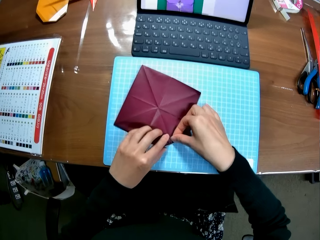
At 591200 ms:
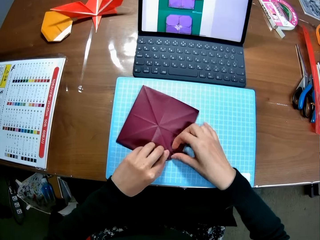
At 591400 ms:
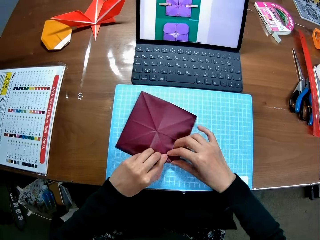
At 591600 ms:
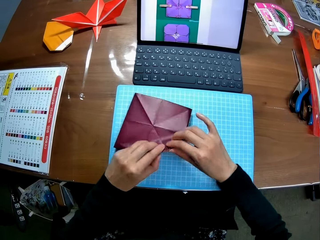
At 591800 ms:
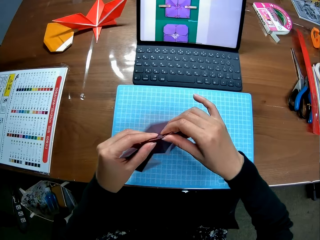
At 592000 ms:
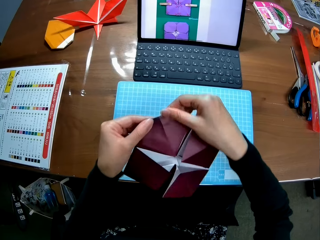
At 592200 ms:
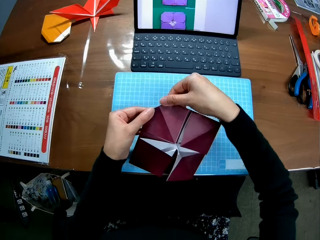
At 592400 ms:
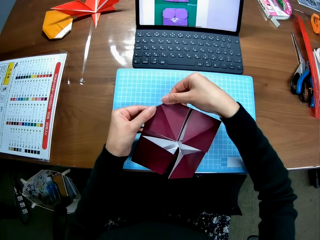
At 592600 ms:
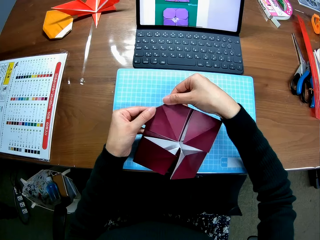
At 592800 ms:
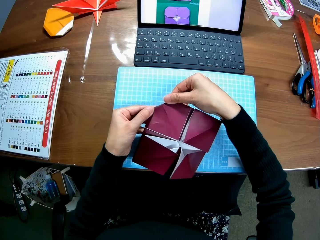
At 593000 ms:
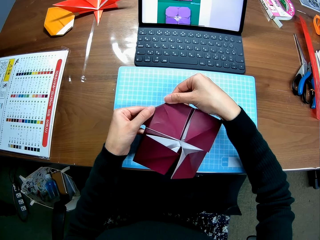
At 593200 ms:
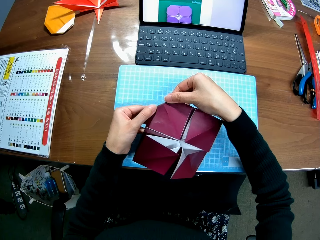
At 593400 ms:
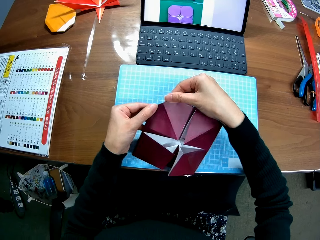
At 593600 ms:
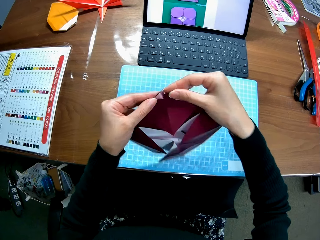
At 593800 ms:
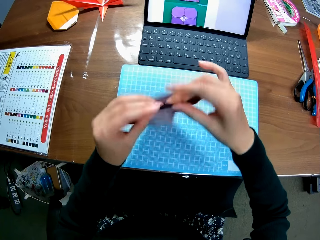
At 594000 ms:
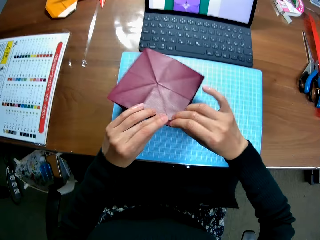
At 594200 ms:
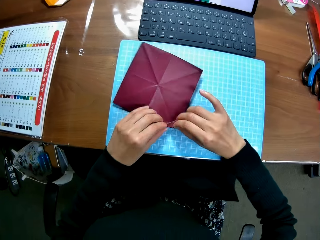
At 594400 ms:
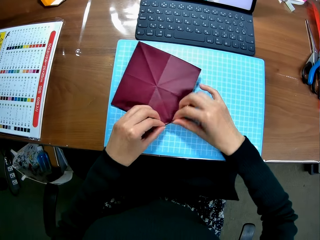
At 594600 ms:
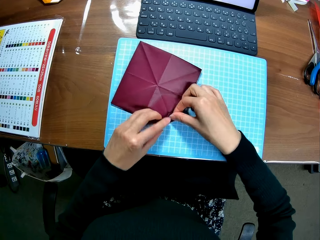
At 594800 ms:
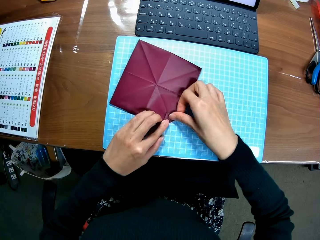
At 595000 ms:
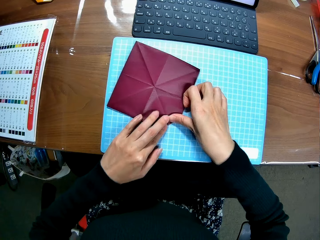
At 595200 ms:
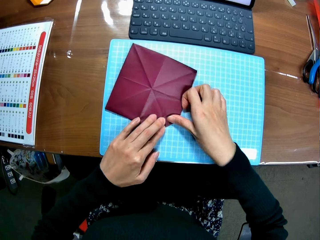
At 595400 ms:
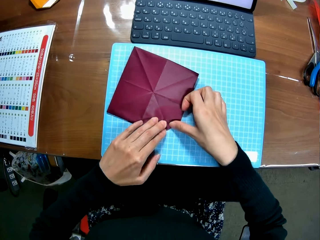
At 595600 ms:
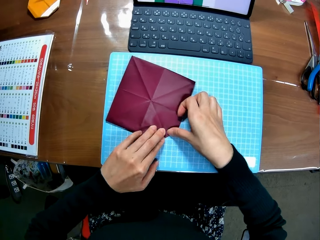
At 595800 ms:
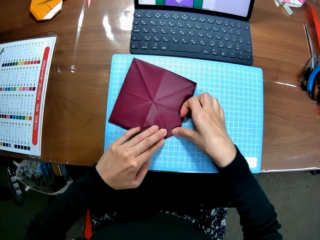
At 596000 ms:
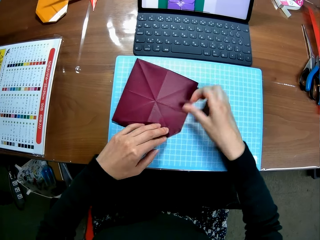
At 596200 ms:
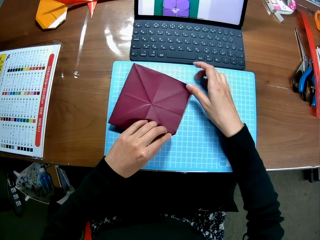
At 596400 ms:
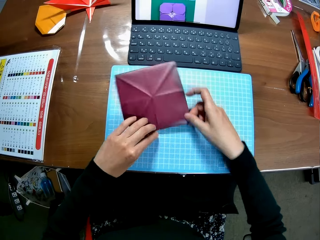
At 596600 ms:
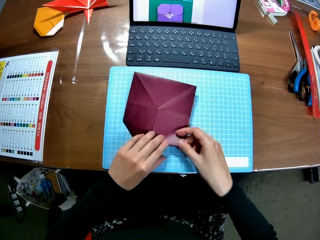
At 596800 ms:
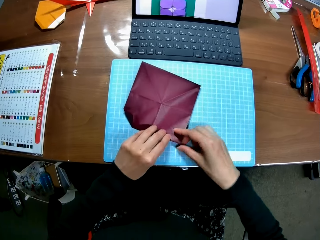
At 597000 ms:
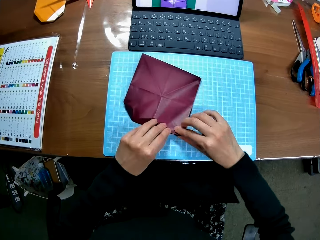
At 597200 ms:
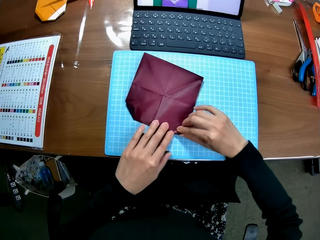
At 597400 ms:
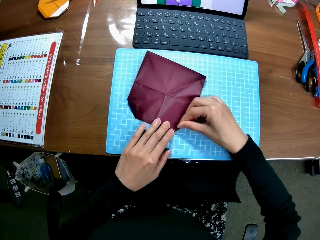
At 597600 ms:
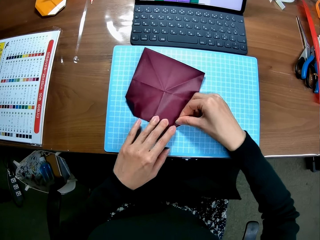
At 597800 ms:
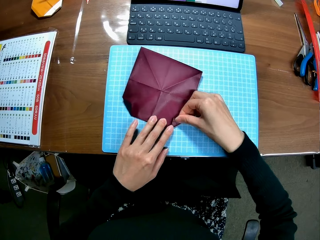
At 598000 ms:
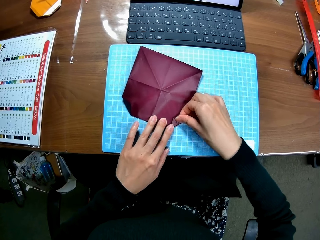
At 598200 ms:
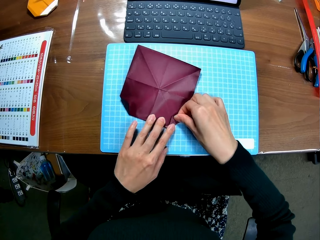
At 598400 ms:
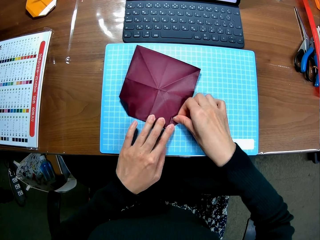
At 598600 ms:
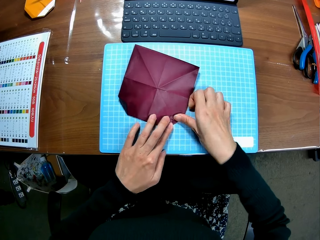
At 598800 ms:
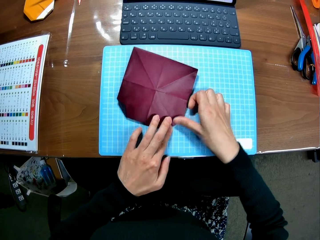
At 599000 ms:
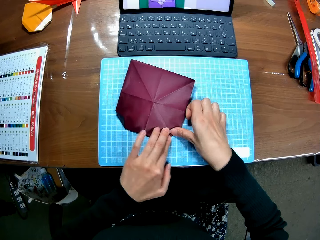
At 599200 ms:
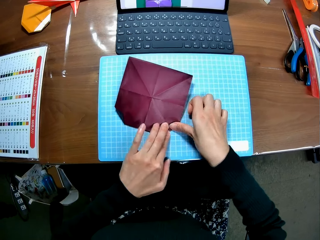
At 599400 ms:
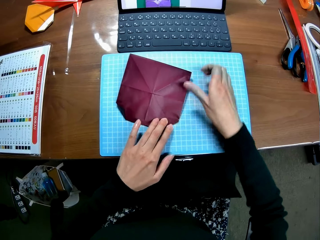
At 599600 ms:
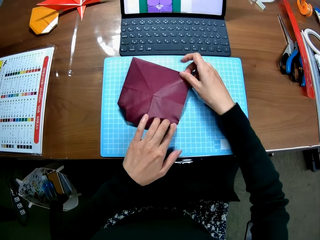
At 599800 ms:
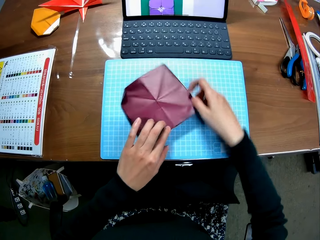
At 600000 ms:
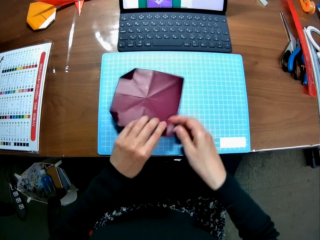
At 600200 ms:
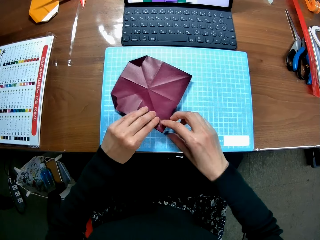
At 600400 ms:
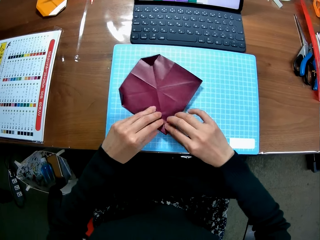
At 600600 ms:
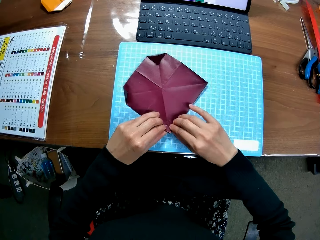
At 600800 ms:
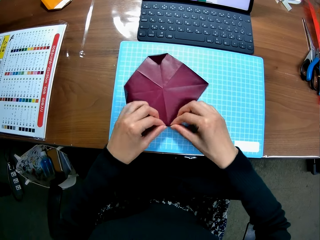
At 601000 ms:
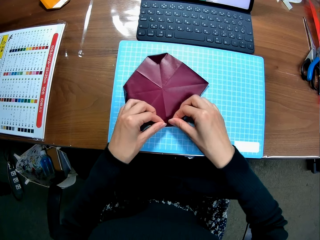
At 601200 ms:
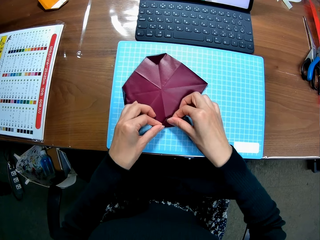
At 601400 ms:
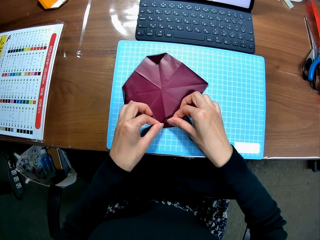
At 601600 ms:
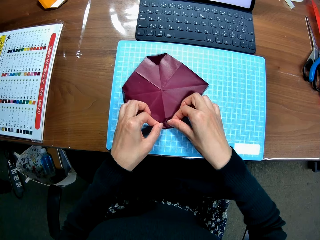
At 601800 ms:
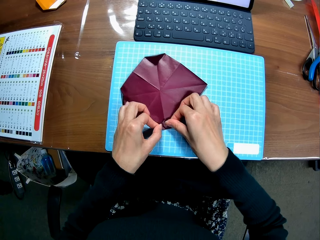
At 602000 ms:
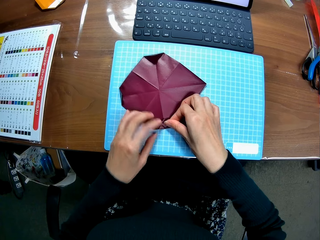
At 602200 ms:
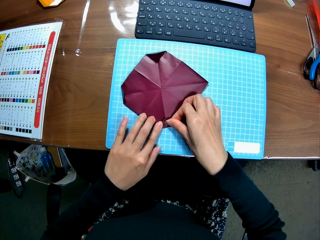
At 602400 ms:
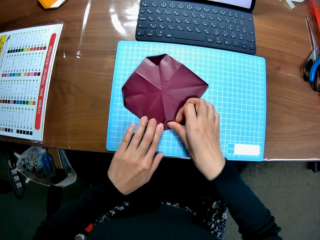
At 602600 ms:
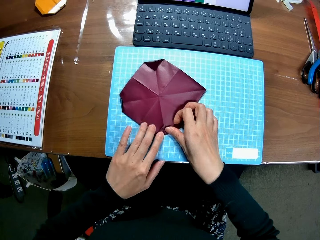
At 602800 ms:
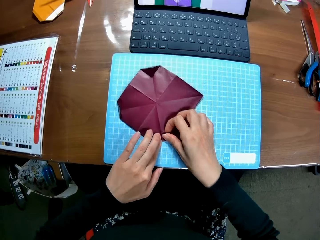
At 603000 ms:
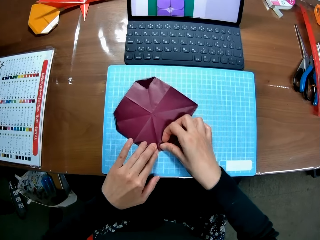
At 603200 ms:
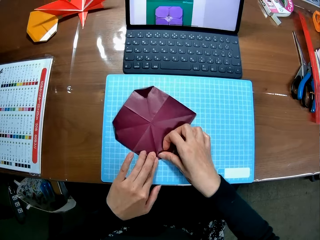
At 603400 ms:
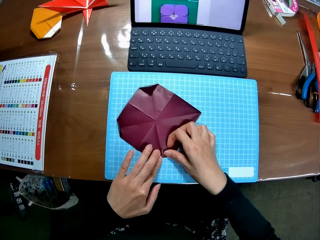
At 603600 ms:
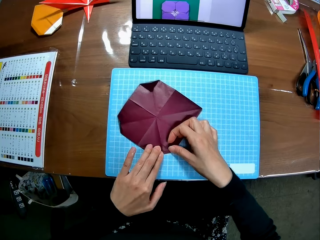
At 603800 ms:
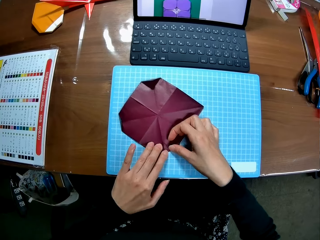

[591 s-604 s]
The camera wearer folds paper. They turn the model pyramid. They turn the model pyramid again. They fold the model pyramid. They move the model pyramid. They fold the model pyramid. They move the model pyramid and fold the model pyramid.

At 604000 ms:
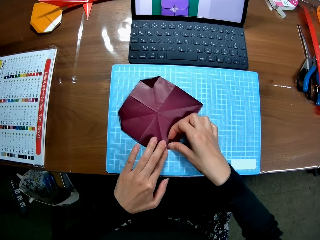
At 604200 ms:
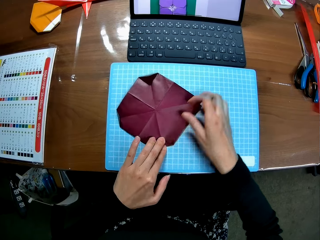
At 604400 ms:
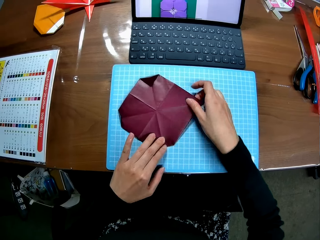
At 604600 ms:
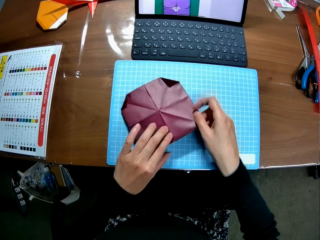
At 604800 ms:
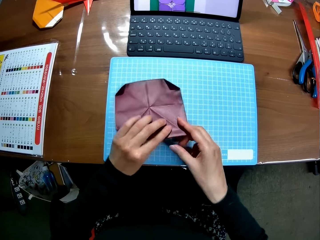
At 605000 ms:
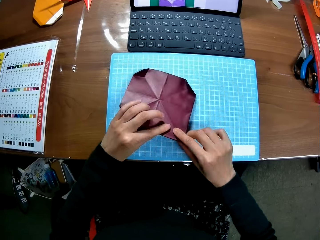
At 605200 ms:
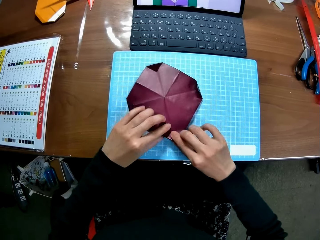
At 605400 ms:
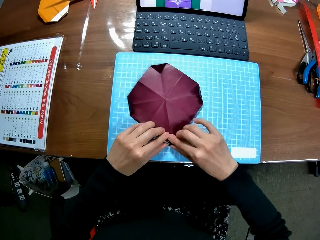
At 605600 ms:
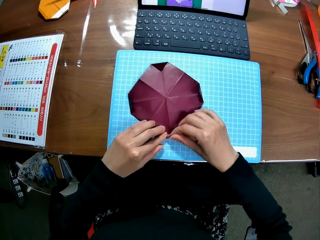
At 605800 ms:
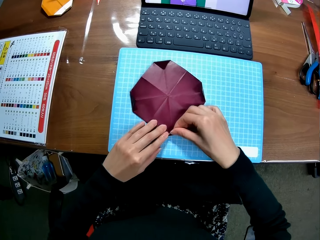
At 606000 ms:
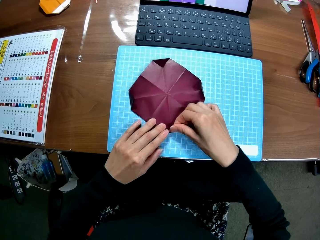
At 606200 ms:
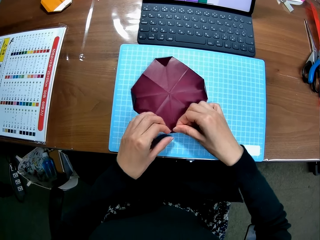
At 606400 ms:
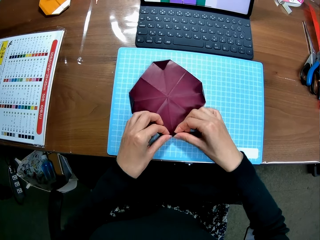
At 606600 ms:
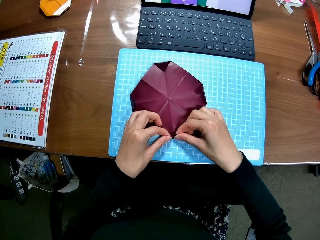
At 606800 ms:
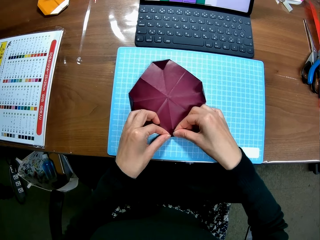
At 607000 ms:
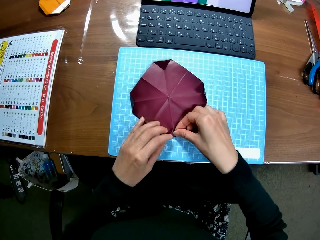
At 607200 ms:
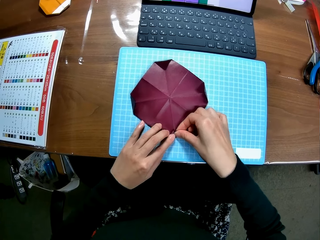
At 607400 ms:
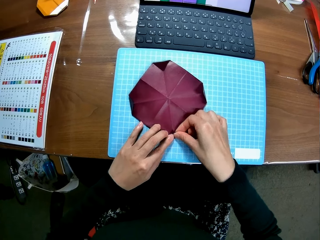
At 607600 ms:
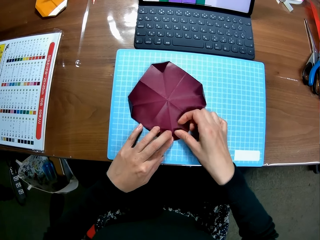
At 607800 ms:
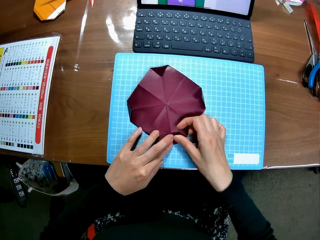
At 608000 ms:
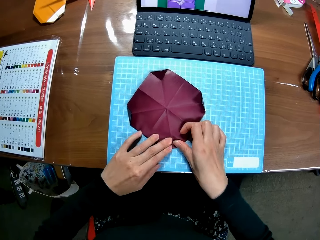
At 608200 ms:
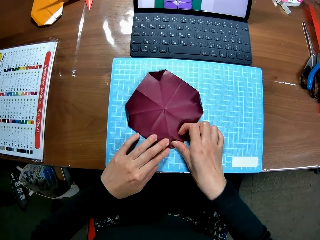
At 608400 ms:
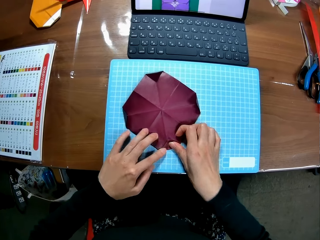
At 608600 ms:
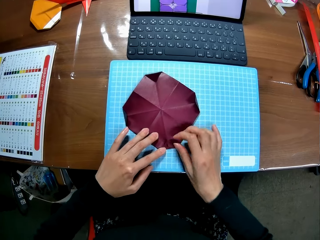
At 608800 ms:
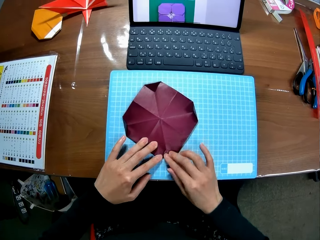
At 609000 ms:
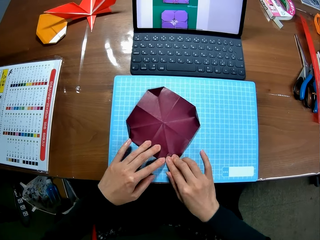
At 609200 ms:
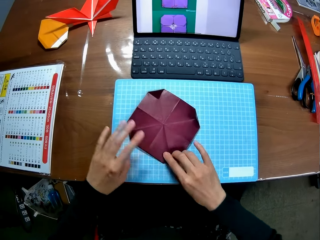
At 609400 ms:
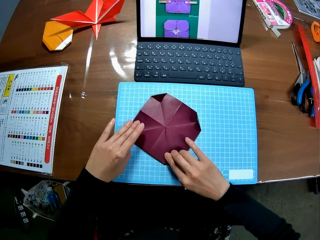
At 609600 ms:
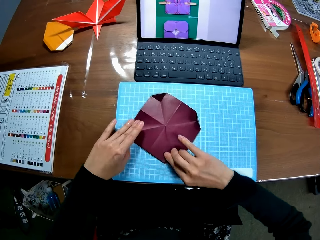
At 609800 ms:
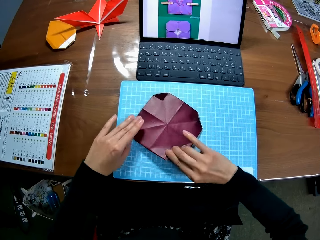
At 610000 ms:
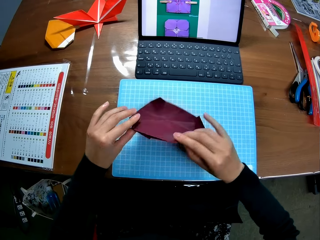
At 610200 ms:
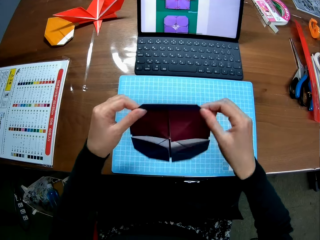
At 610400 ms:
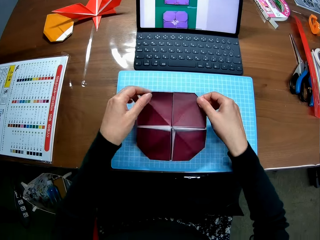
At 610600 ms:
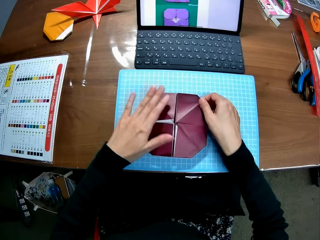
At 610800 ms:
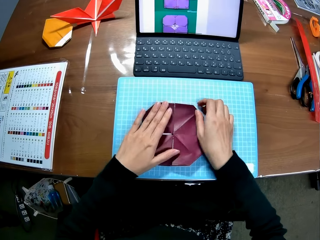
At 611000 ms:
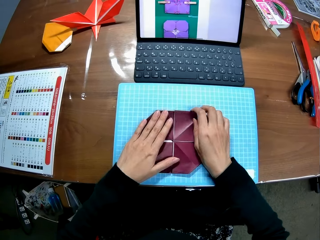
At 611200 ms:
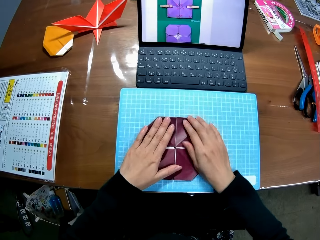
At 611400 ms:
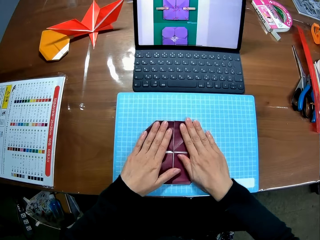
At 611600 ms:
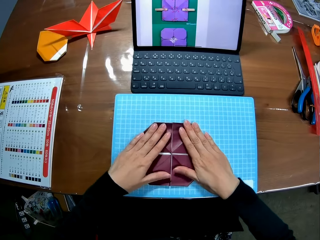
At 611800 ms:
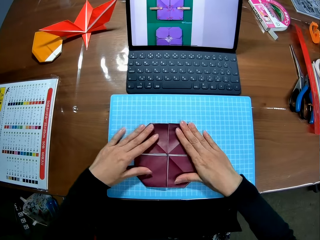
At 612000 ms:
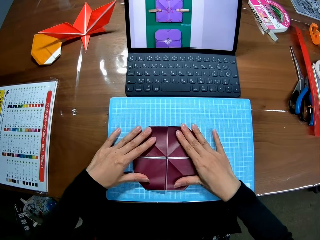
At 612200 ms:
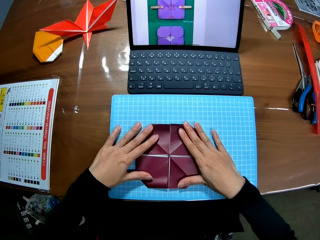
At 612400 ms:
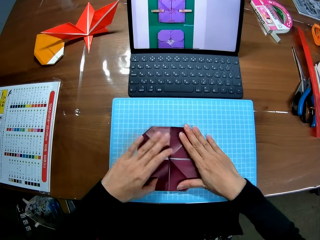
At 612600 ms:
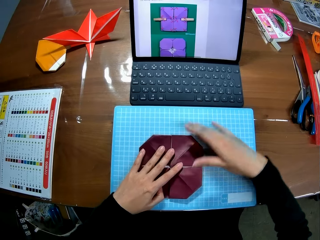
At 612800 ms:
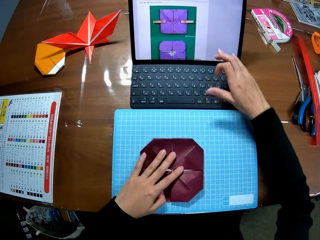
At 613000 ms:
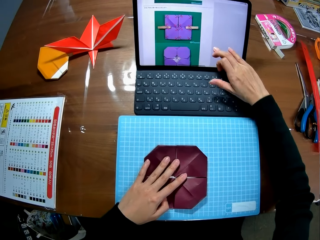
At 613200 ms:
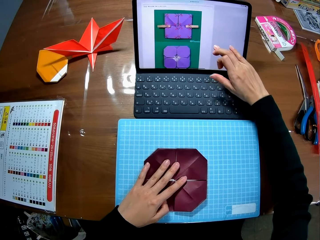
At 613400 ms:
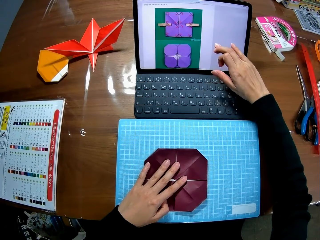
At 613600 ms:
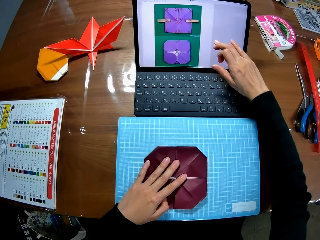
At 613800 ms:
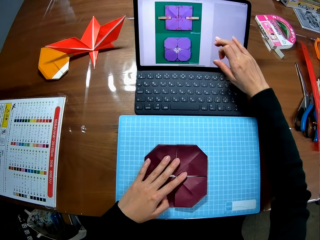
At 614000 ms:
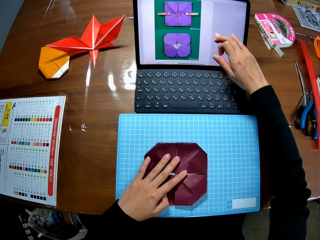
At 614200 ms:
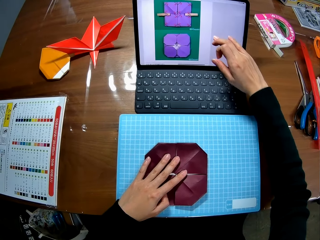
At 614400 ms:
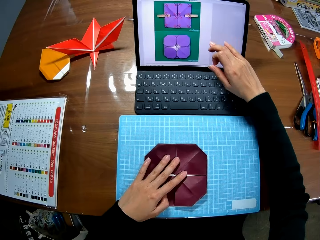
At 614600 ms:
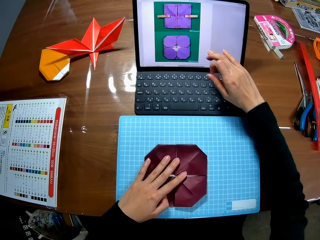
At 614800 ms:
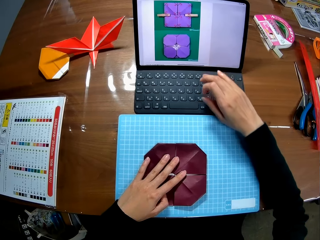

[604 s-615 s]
The camera wearer moves the pyramid. He folds the model pyramid. He turns the pyramid. He folds paper. He holds the model pyramid. He straightens the model pyramid. He moves the computer screen with his hands. He touches the screen.
